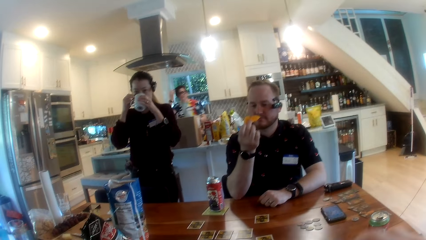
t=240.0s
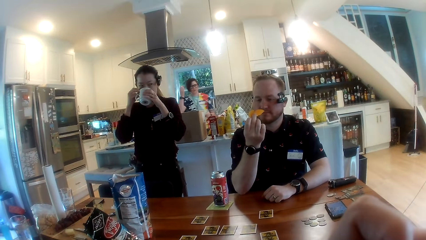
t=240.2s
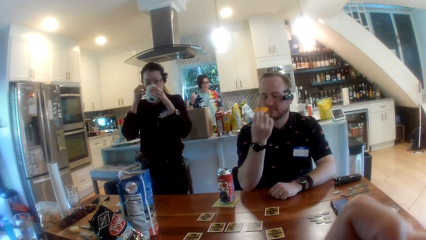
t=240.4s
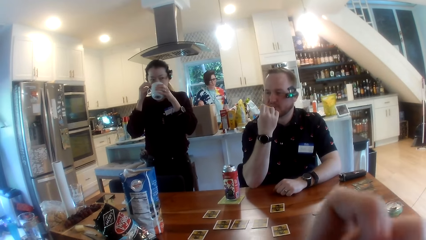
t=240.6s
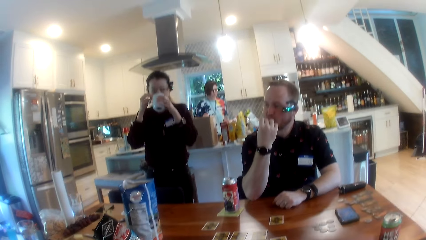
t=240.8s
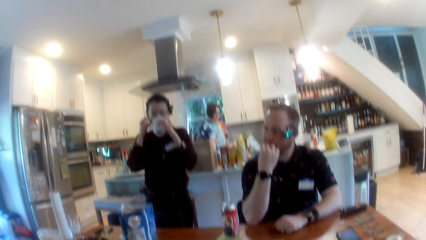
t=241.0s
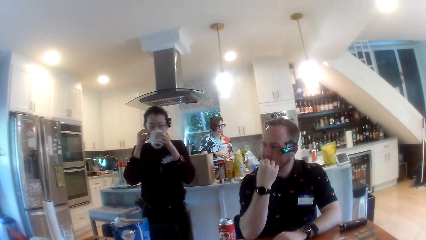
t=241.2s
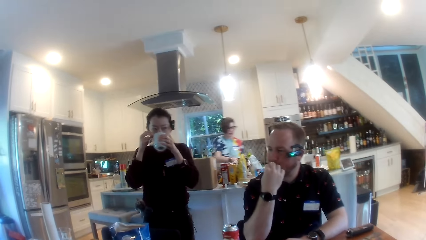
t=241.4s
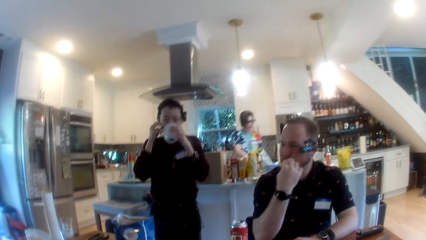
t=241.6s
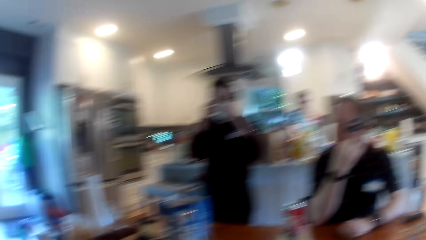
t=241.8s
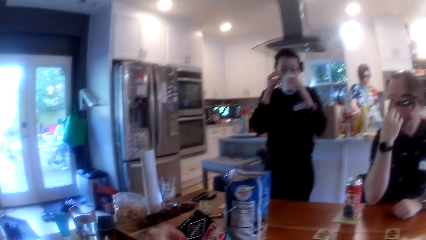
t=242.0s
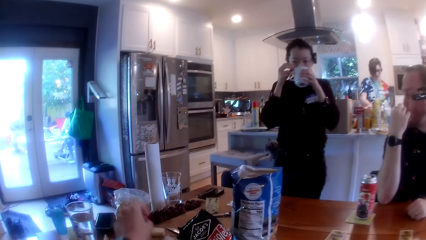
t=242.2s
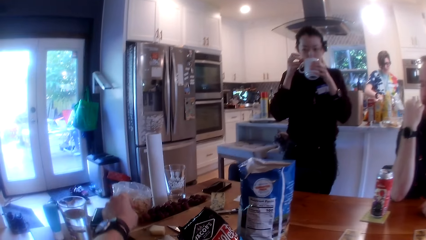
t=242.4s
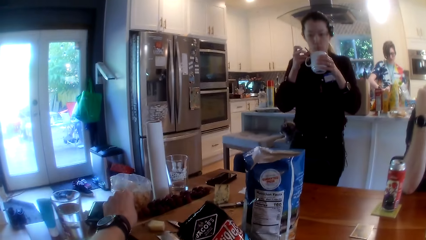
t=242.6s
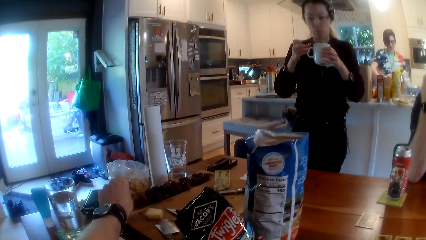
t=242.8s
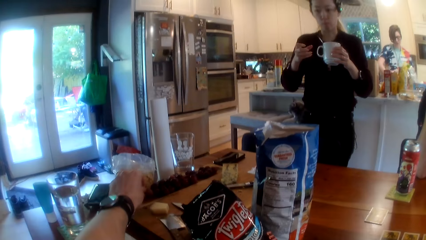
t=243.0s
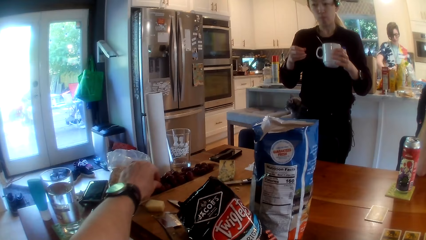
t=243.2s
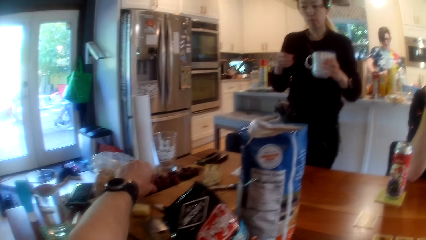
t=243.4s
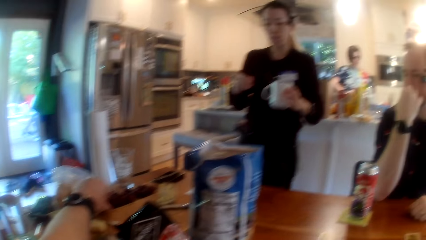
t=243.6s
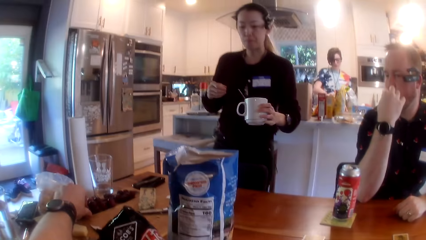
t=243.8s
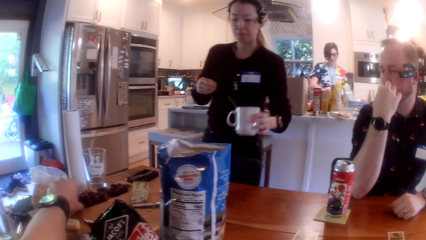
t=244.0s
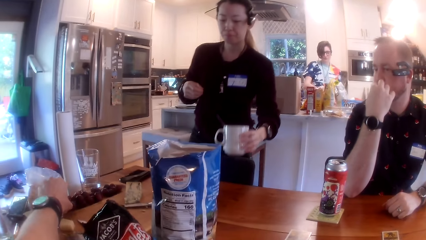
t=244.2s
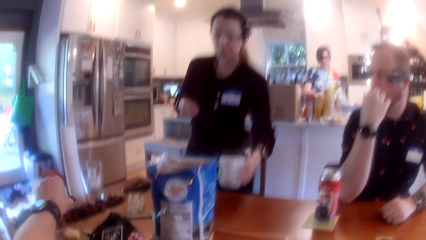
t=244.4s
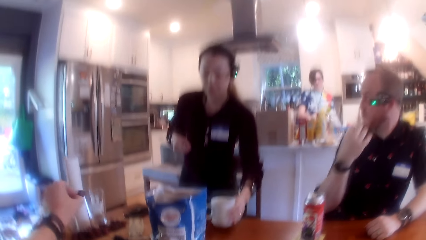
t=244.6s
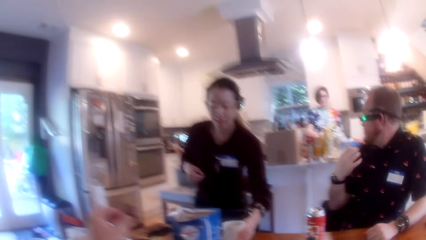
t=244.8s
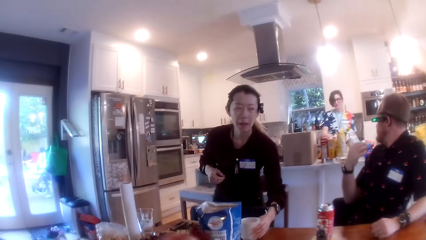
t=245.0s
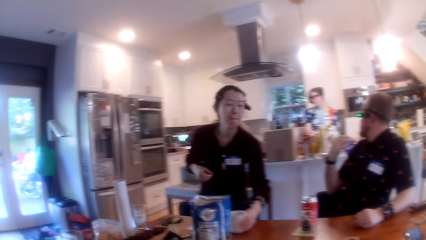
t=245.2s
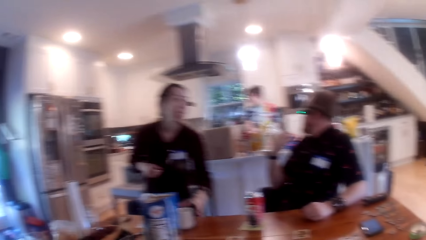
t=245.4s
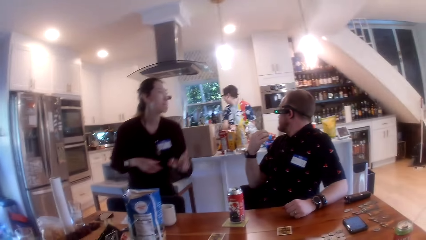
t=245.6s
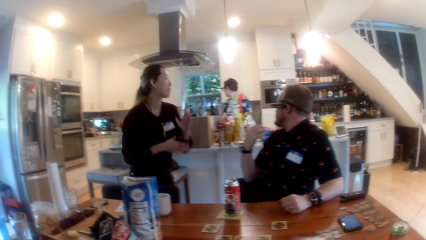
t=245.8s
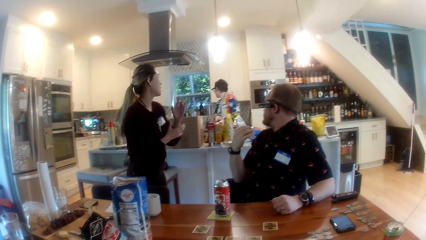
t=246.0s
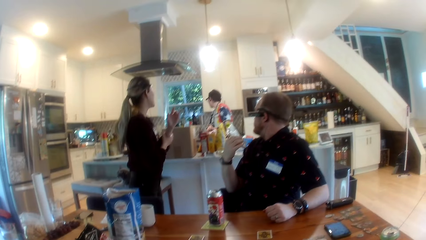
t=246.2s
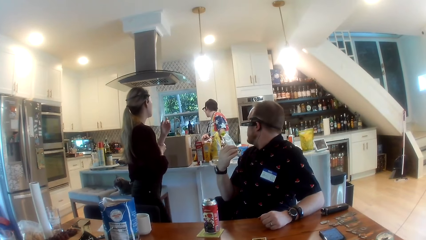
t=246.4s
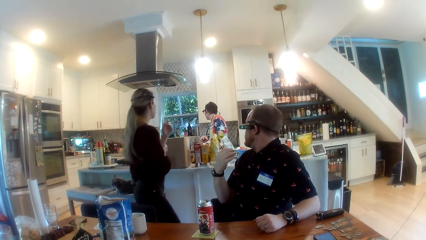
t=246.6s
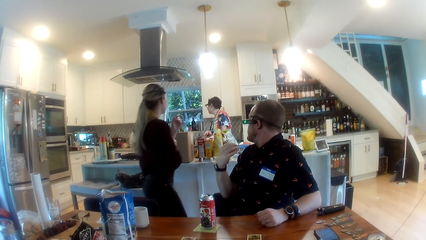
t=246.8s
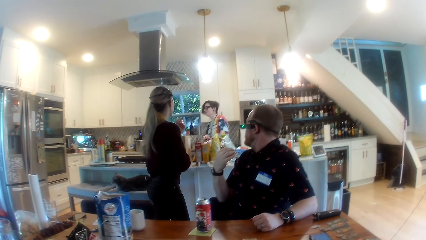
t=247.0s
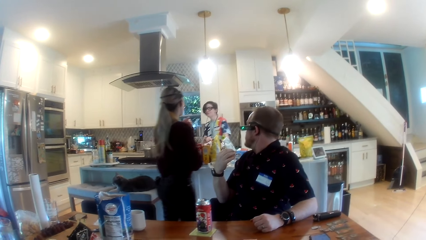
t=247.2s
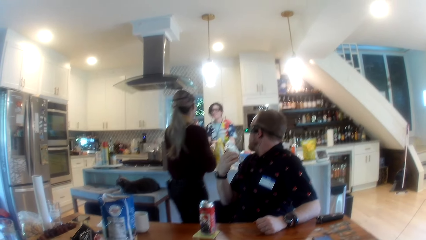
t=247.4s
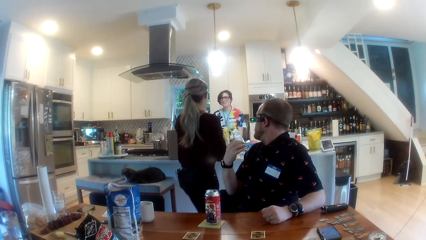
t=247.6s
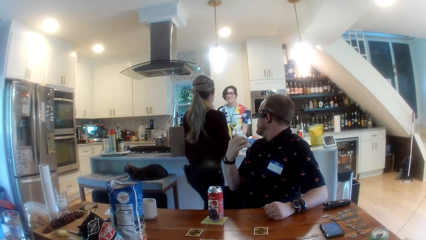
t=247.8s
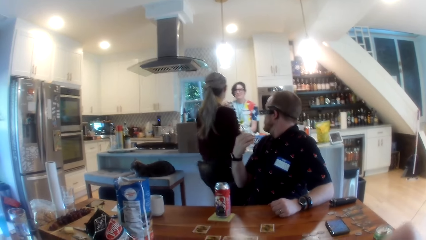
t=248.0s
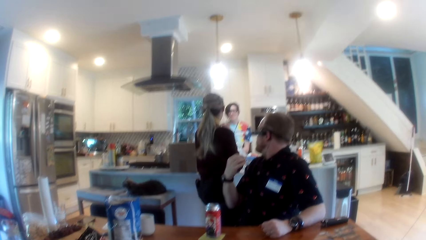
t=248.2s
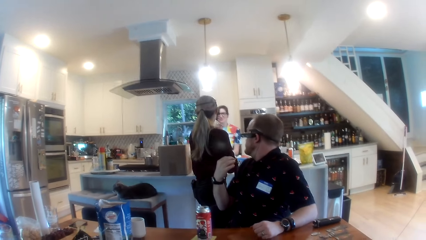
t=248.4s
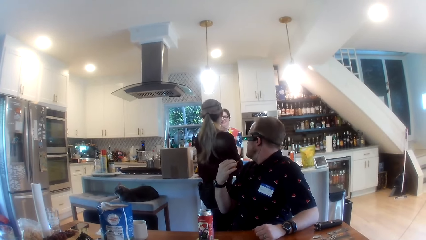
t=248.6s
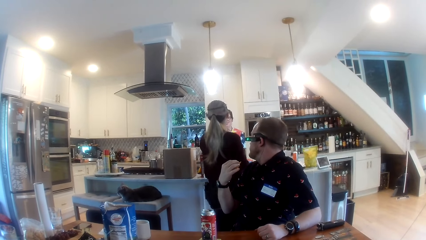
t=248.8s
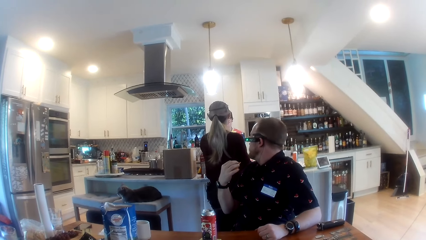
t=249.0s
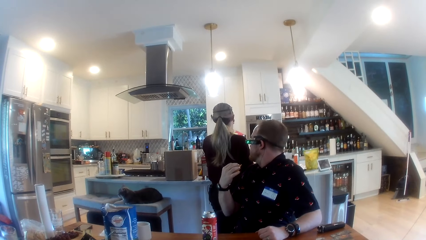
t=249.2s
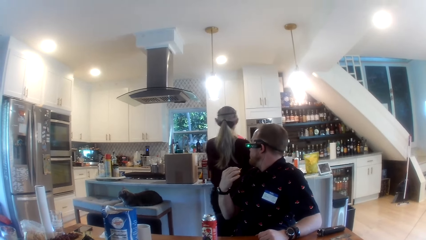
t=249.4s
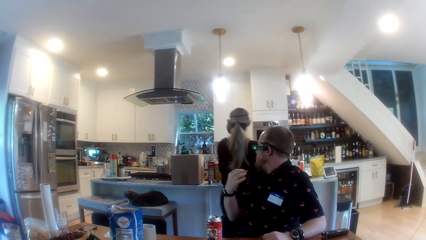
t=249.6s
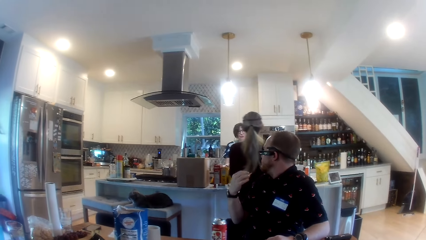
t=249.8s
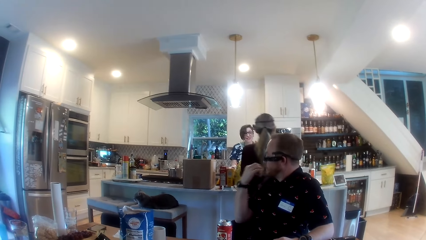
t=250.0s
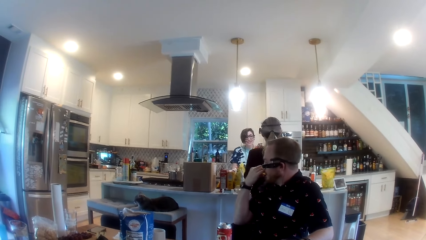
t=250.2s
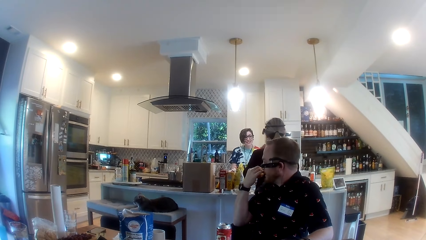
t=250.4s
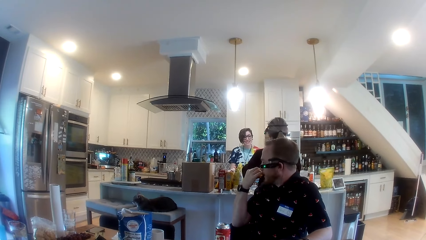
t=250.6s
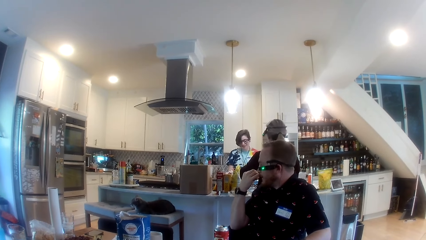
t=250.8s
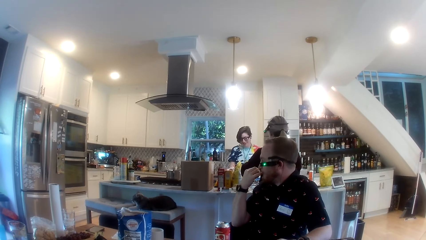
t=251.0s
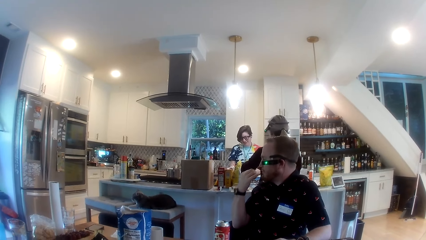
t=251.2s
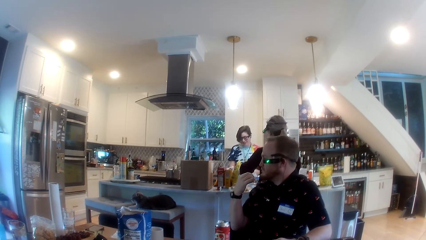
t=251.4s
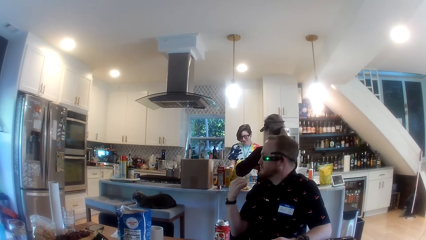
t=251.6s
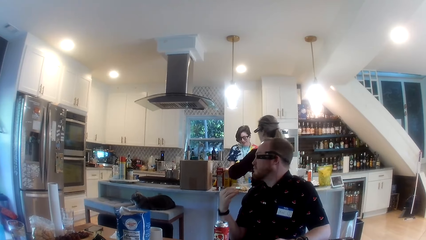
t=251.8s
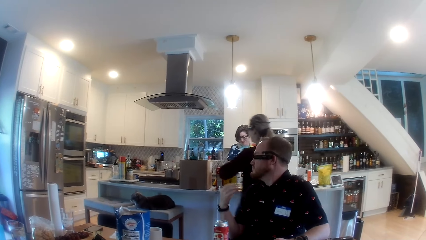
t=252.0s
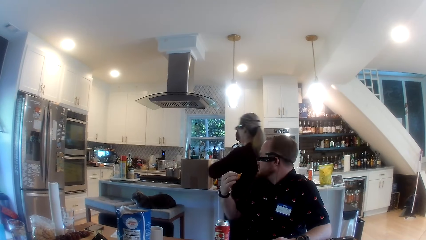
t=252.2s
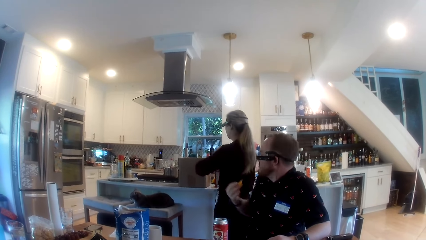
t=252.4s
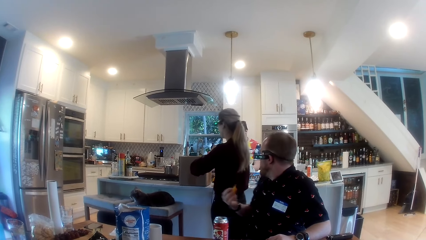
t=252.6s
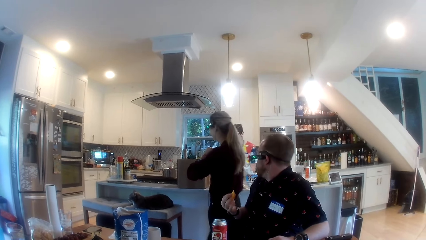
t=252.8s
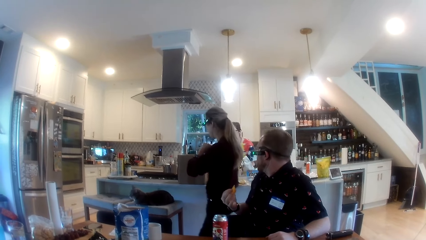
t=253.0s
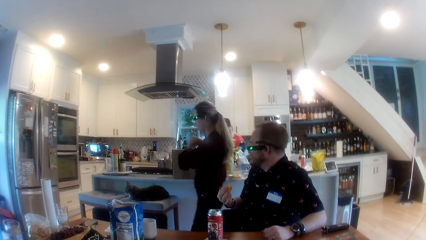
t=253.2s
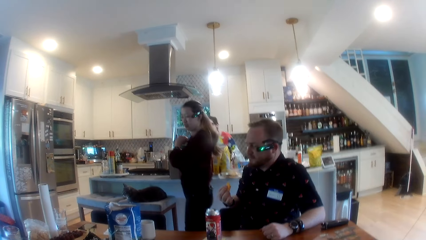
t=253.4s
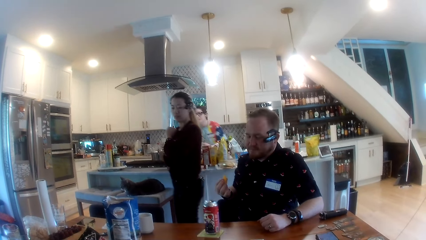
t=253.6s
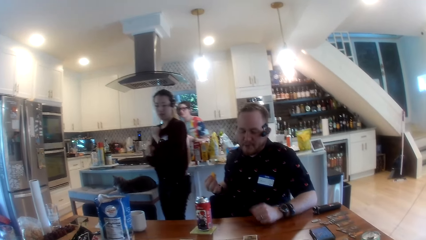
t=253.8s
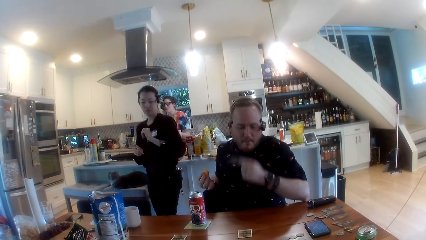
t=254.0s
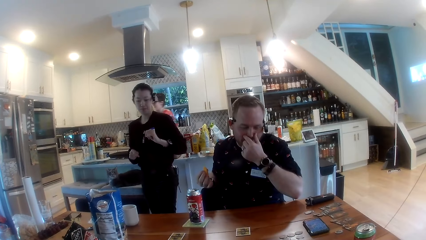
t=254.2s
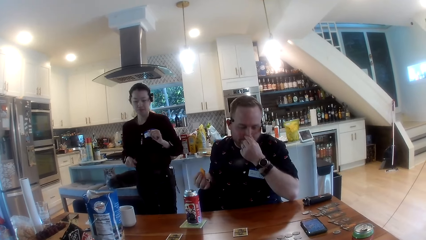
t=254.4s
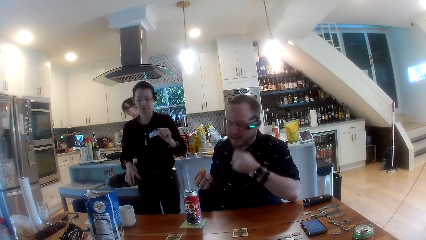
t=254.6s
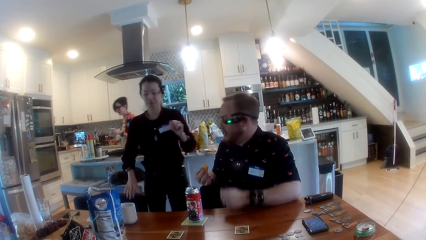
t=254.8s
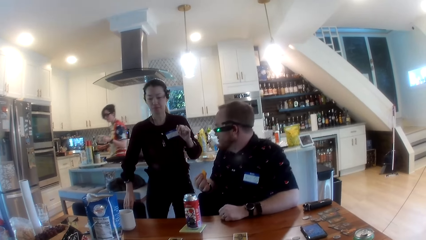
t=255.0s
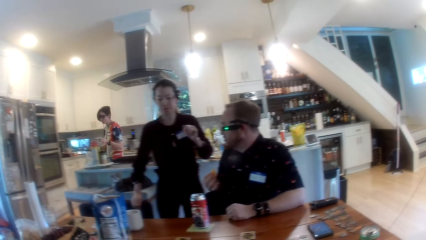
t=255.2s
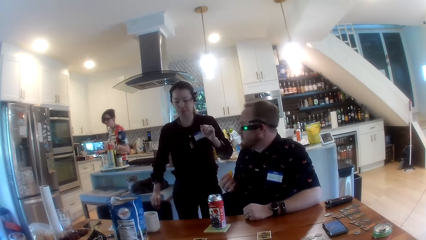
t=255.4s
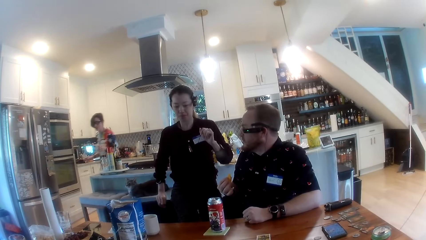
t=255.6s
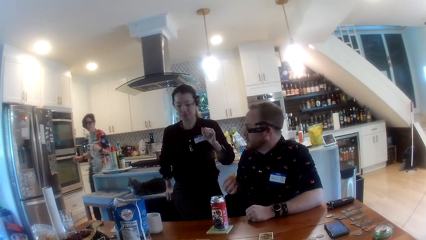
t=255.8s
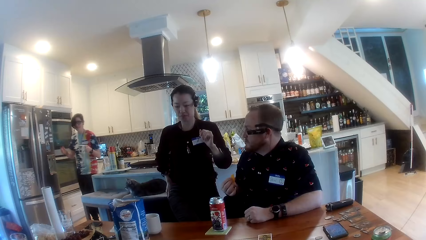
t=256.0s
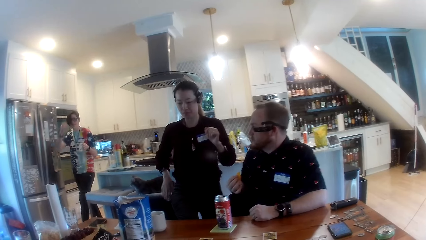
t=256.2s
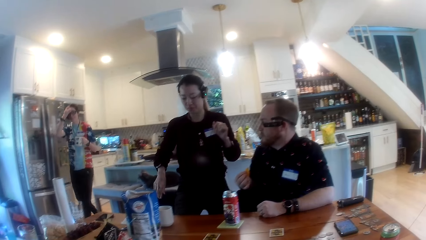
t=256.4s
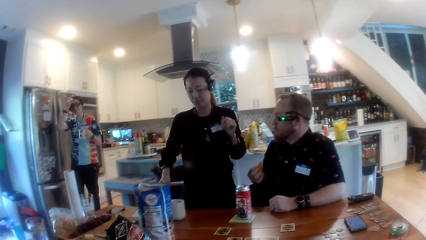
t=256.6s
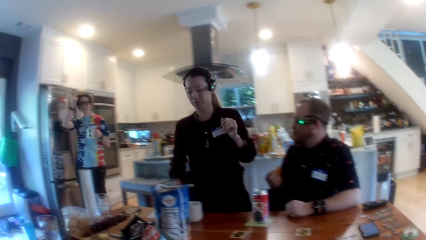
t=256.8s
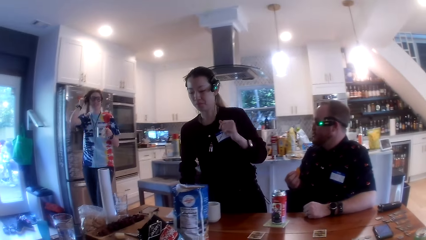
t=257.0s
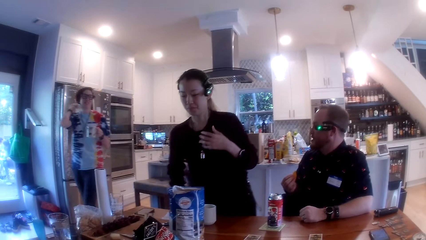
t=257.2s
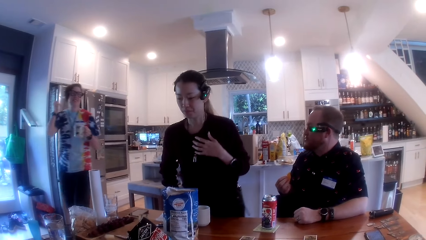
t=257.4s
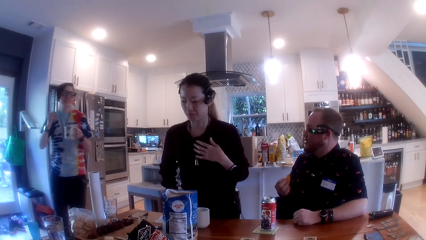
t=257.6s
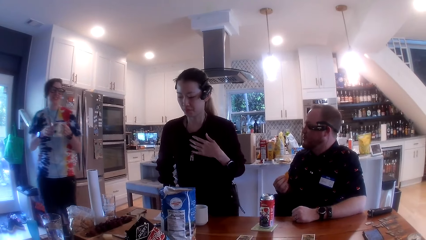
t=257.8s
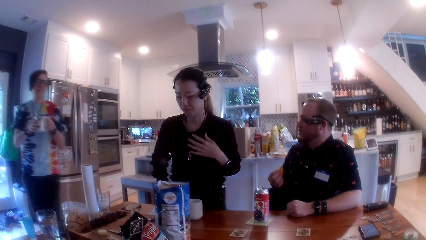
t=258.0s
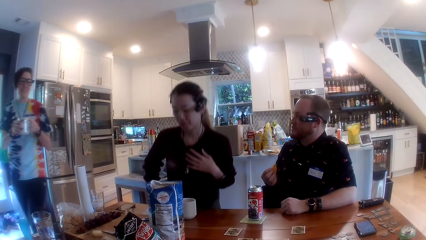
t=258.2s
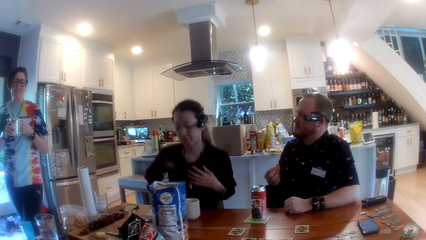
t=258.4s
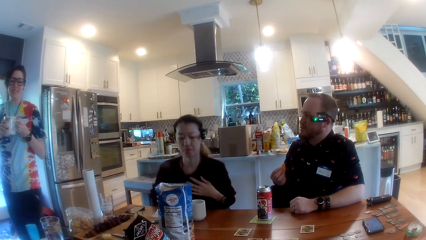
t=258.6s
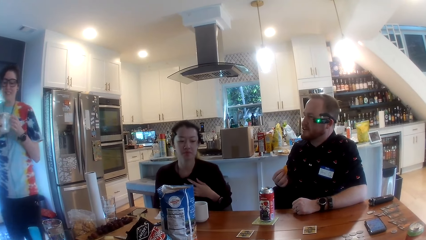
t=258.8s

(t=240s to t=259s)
The camera wearer eats the fruit. A man eats from the crisp with his right hand. The camera wearer takes a fruit. A woman drops the tea cup on the table with her left hand. Another woman walks closer to the table. The other woman holds and carries the tea cup with her left hand.
